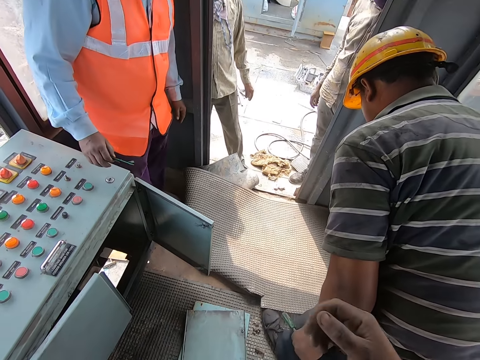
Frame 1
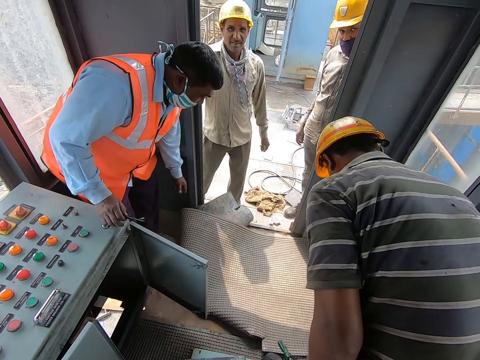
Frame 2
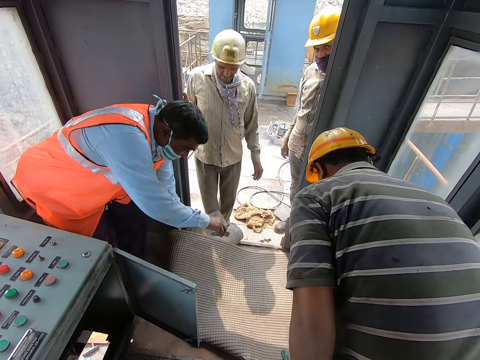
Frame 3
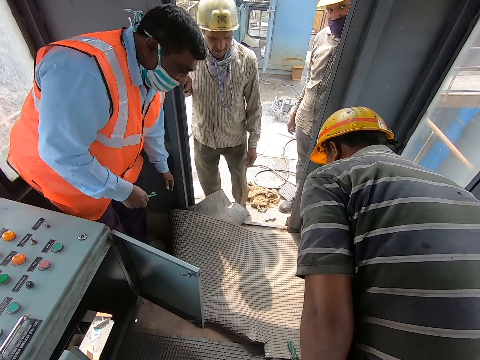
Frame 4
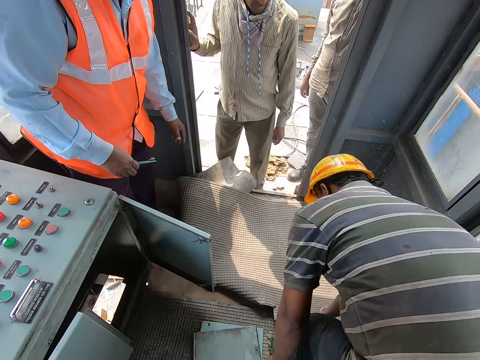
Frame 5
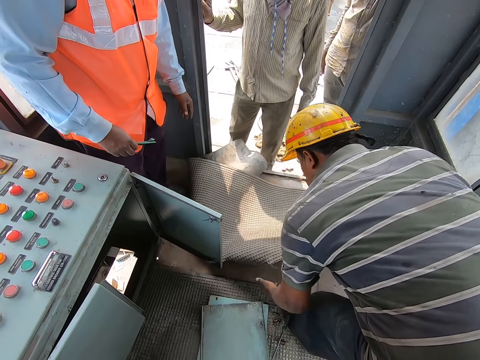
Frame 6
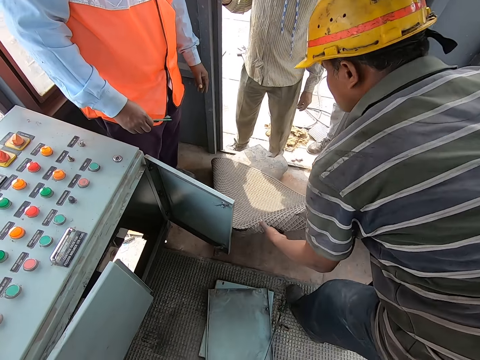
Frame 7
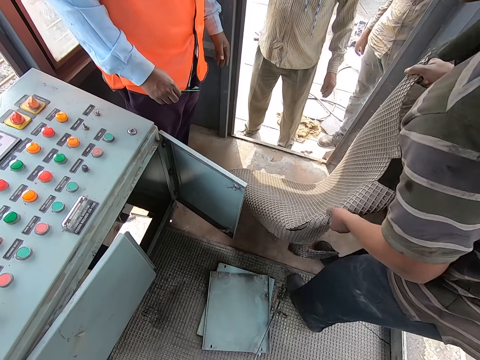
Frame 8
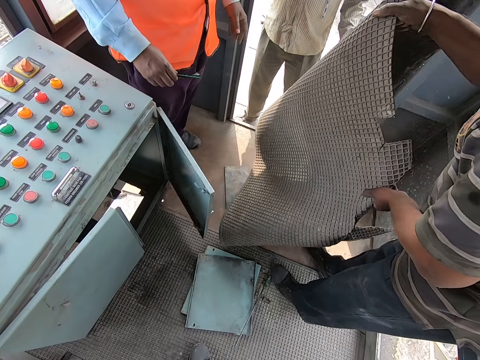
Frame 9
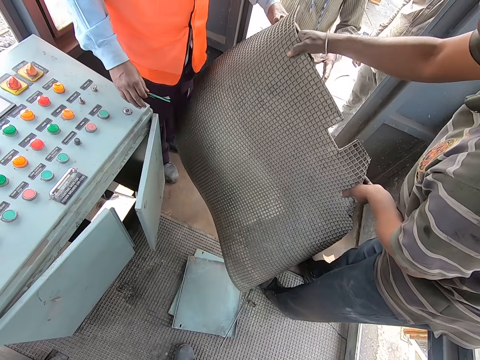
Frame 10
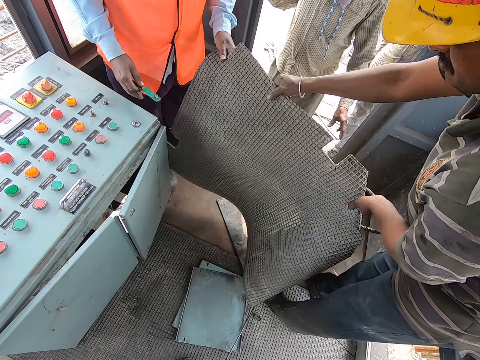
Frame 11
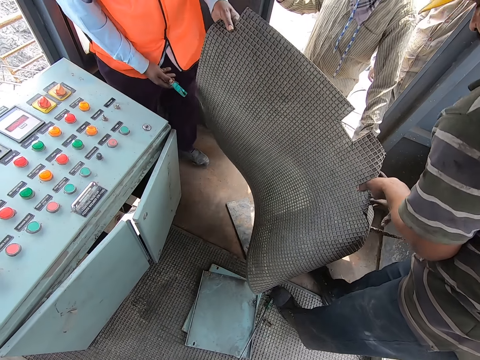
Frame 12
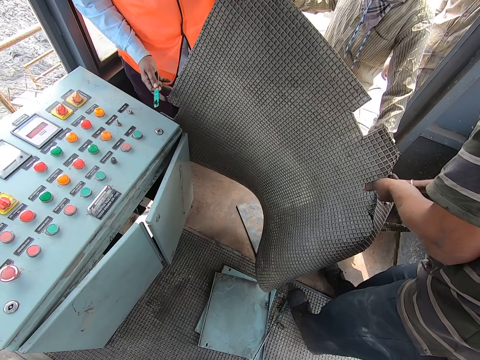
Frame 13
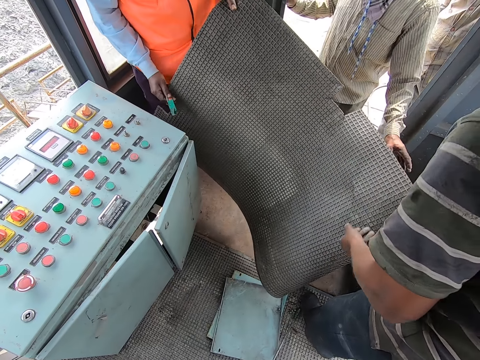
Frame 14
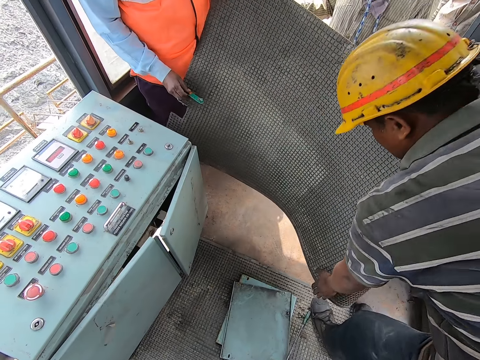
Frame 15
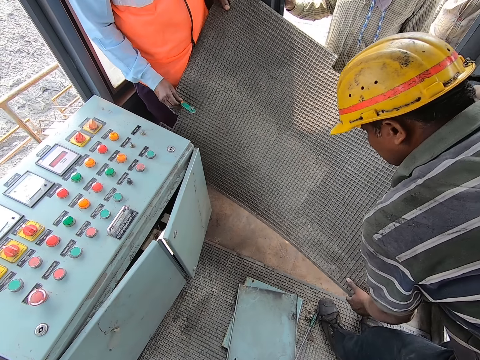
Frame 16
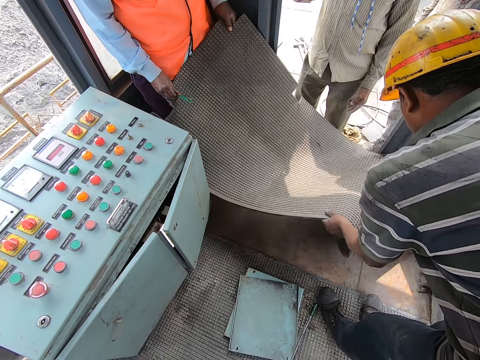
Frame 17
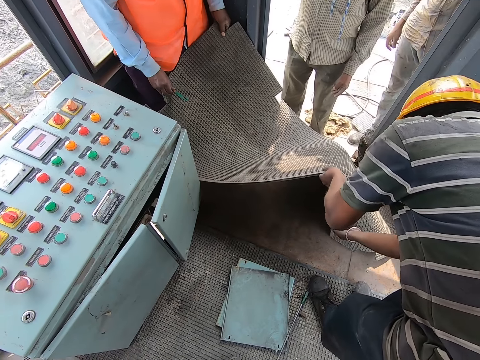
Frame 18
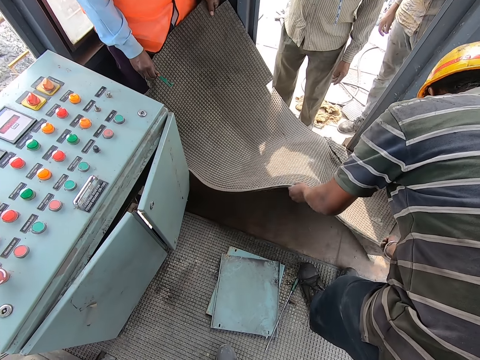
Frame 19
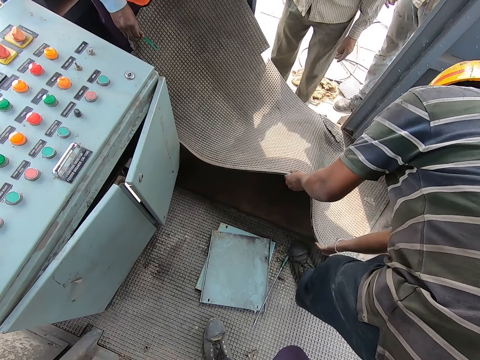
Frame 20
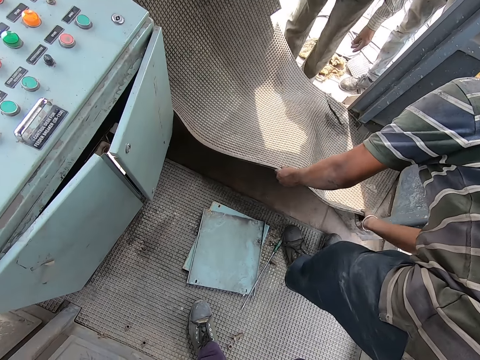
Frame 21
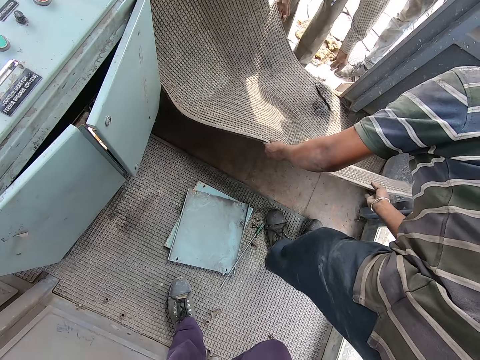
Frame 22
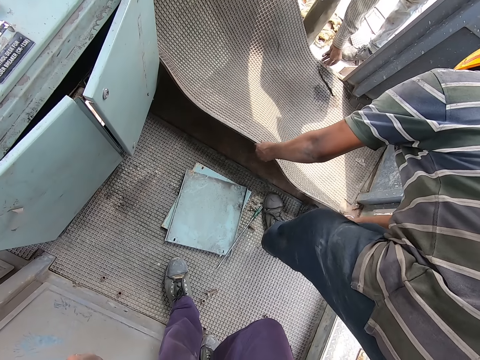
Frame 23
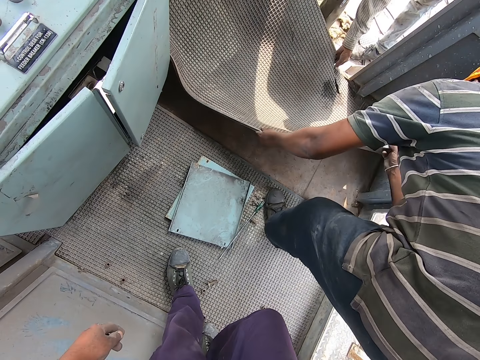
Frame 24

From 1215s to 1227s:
The camera wearer moves the hand. A person moves his hand. The camera wearer looks around the construction site. Another person moves the carpet on the floor. The first person holds the carpet. The first person and the other person put the carpet on the floor.

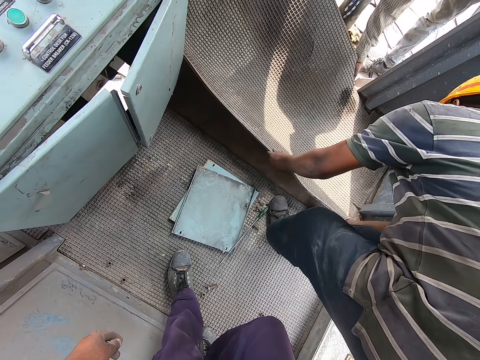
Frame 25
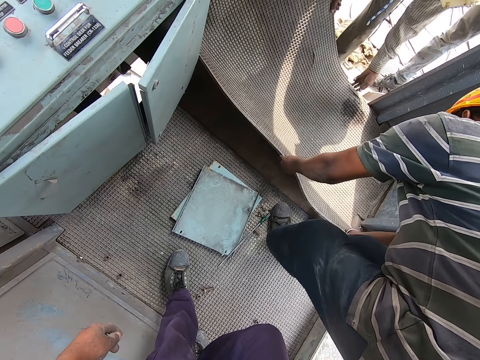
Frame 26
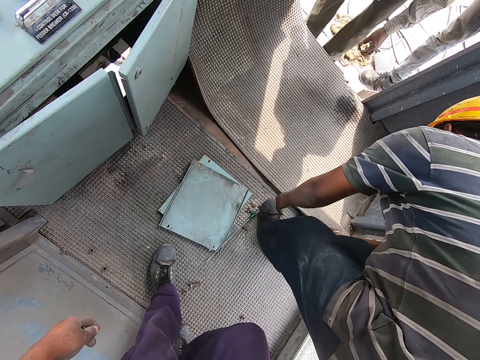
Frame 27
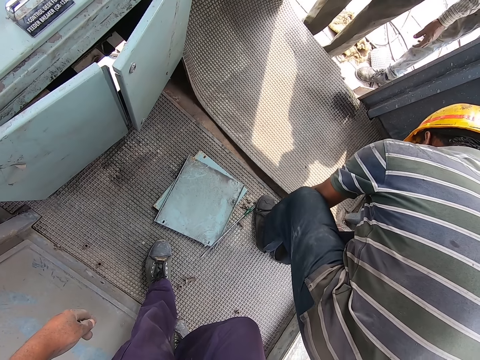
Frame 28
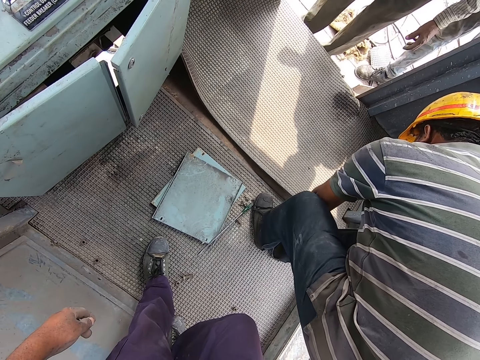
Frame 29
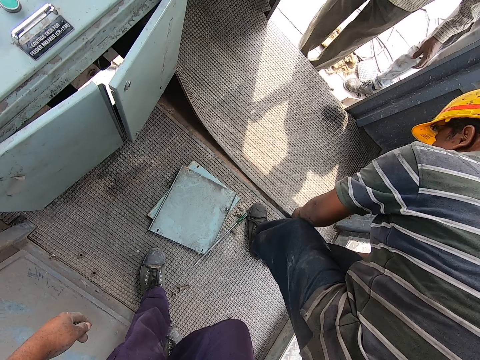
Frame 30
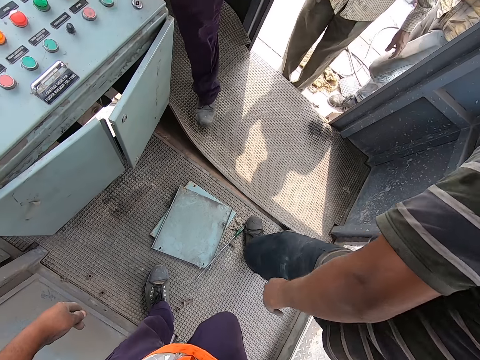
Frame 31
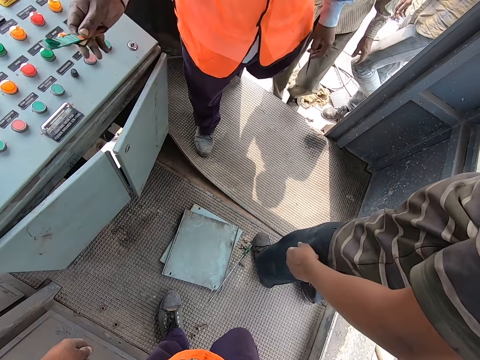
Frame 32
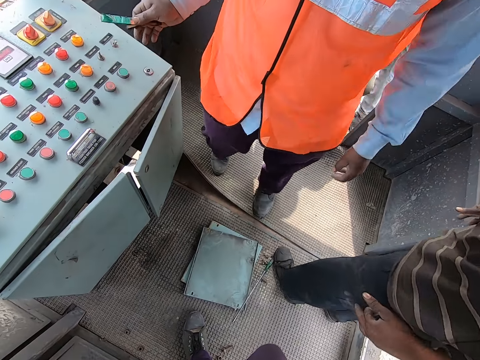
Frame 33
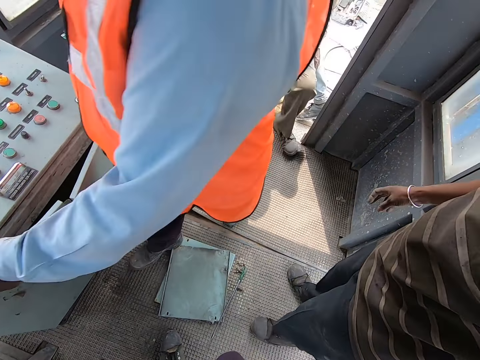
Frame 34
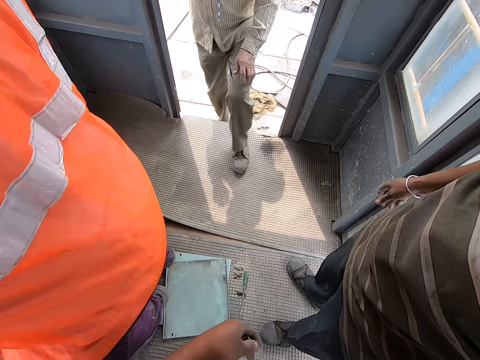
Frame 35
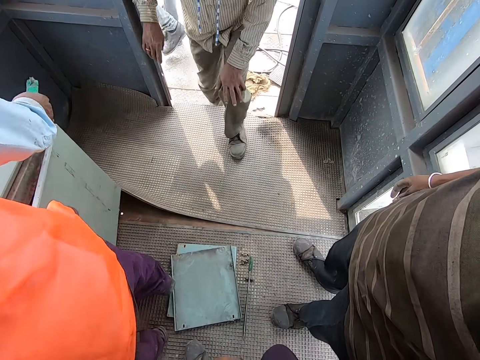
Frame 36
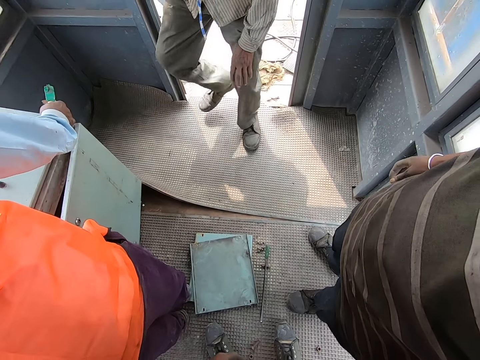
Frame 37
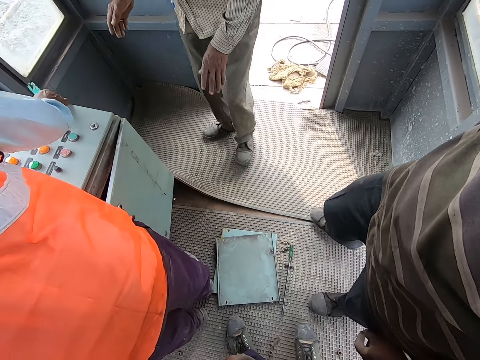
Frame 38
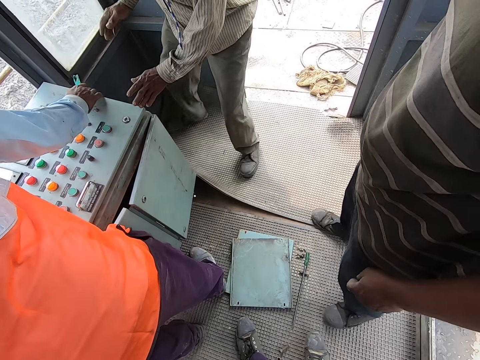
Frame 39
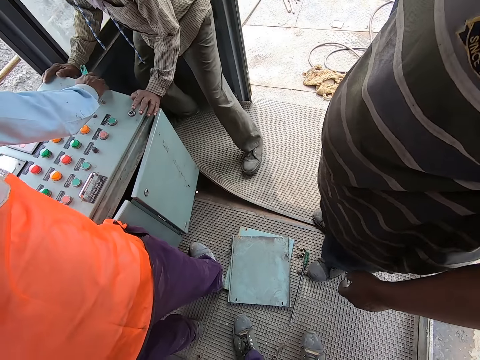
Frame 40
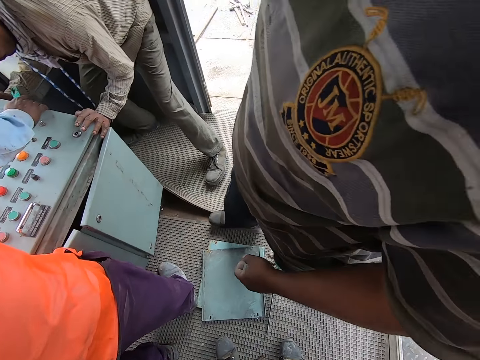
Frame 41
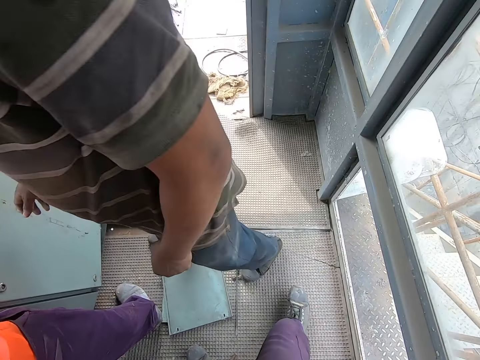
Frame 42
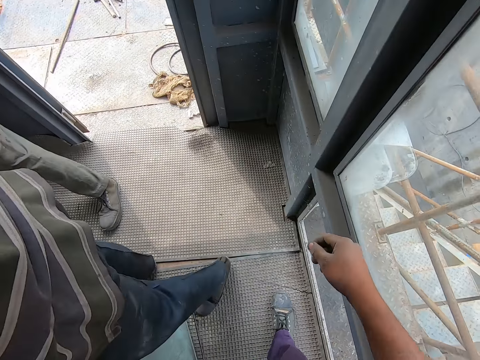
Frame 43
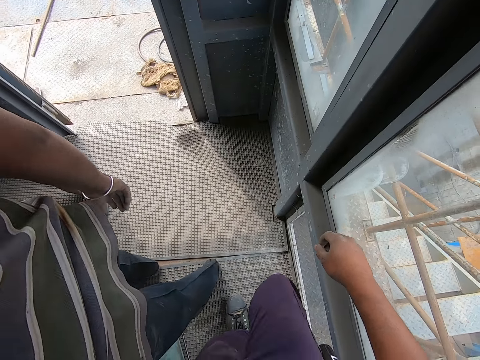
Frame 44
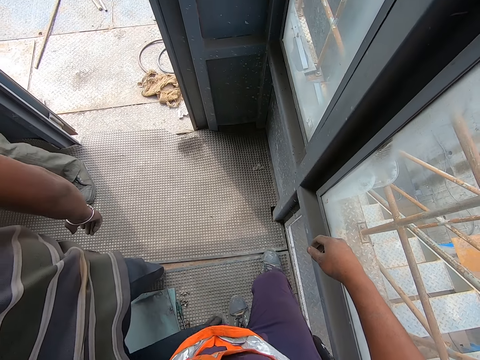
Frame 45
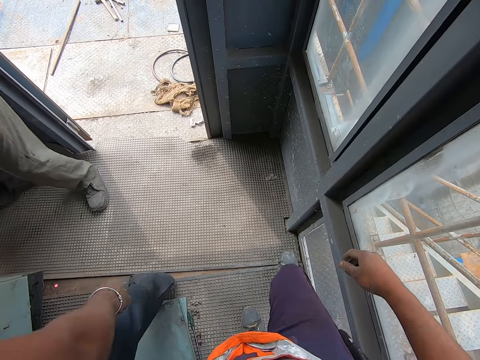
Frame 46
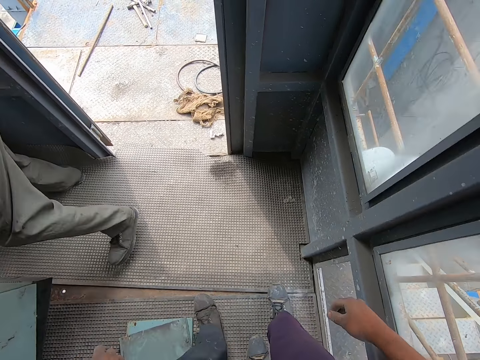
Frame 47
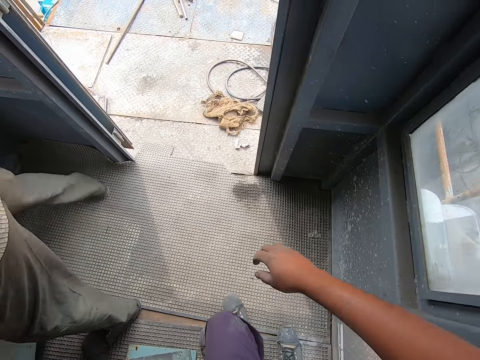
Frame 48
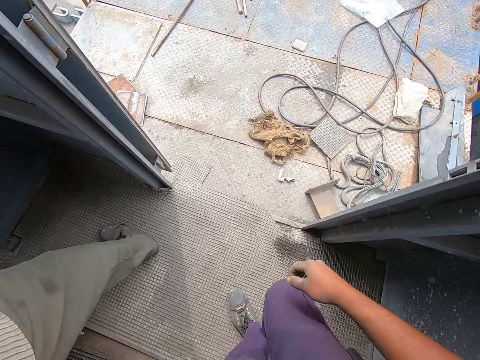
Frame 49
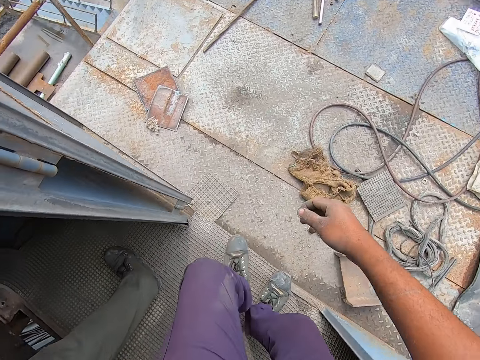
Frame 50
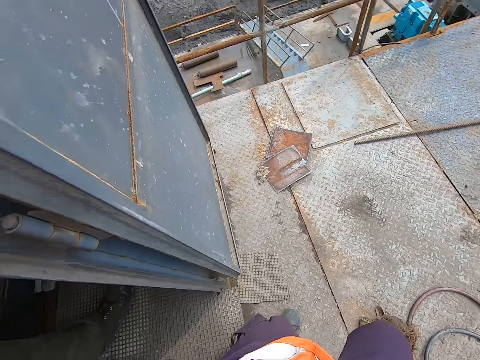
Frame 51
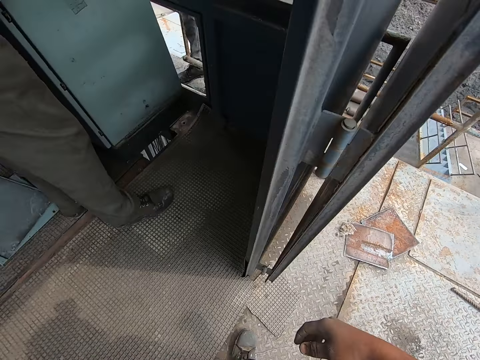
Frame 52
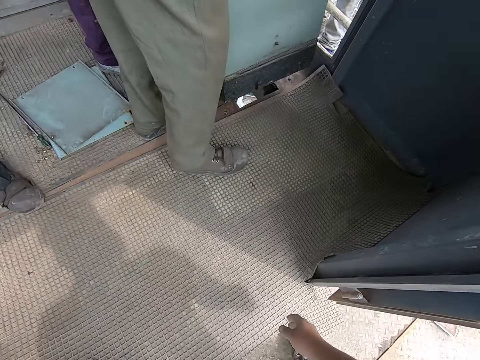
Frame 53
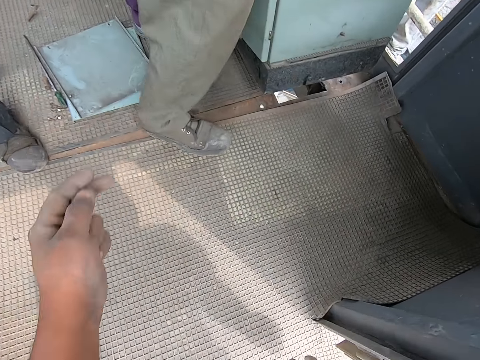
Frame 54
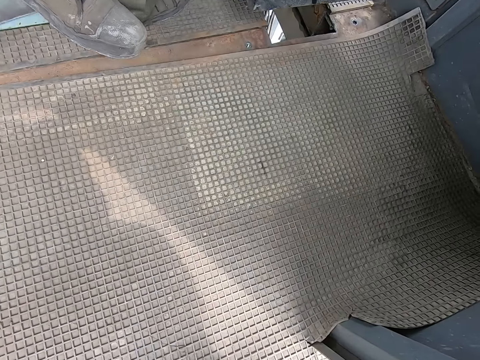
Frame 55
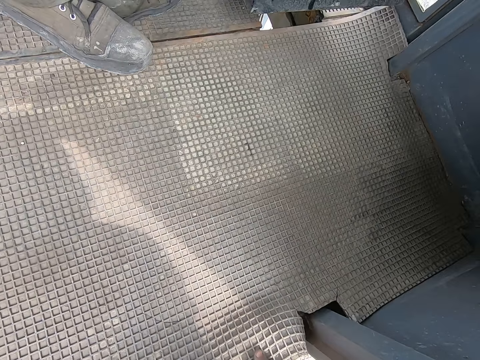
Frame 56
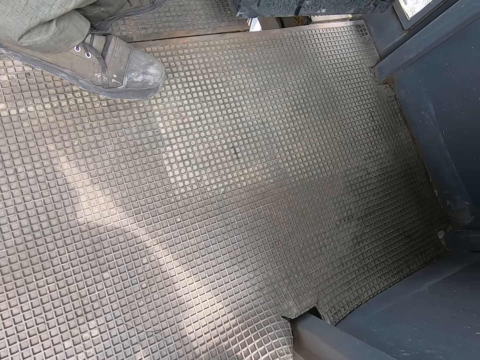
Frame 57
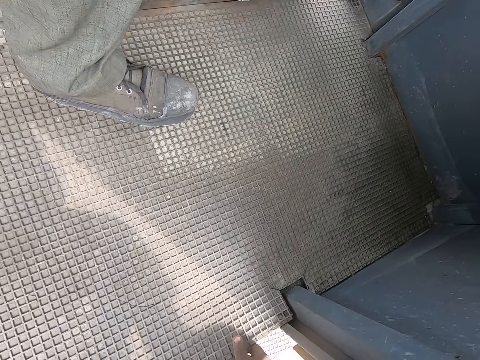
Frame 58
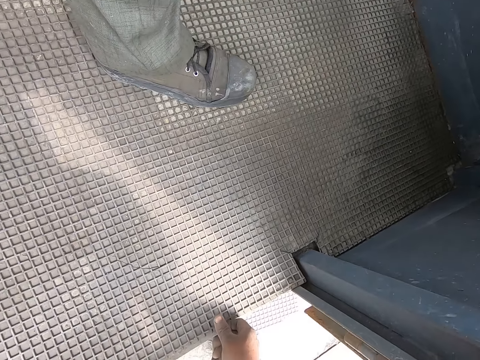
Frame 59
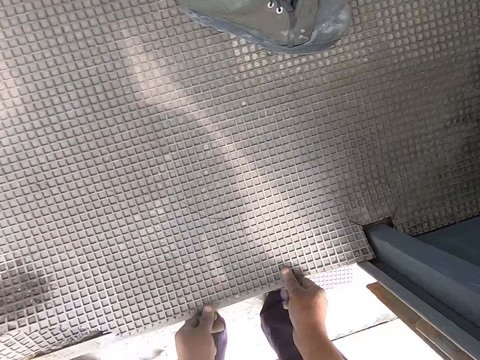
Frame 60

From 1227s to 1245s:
A person holds the carpet on the floor. Another person and a third person spread the carpet on the floor. The other person walks around and holds the control panel box. The first person walks around and holds the control panel box. The other person and the first person push the control panel box on the floor. The camera wearer looks around. He steps on the carpet. He taps the carpet on the floor with his leg. He walks around the construction site. He looks around the construction site. He moves his hand. He moves the carpet on the floor.
